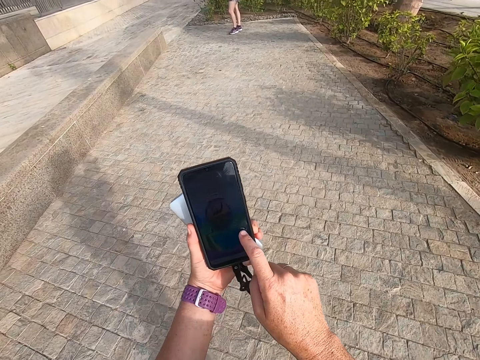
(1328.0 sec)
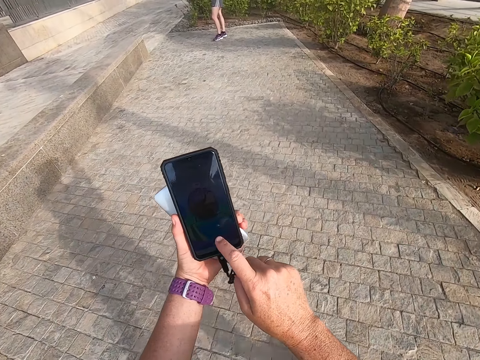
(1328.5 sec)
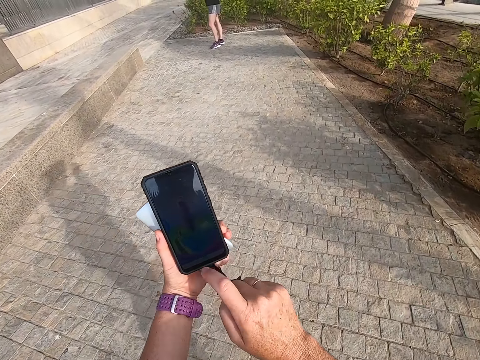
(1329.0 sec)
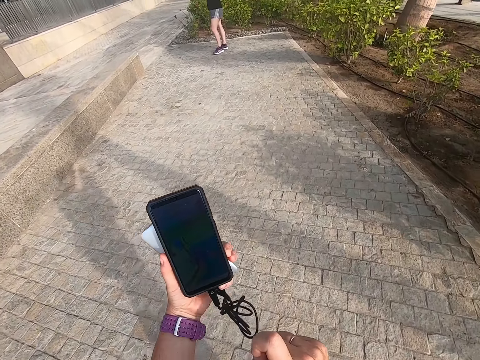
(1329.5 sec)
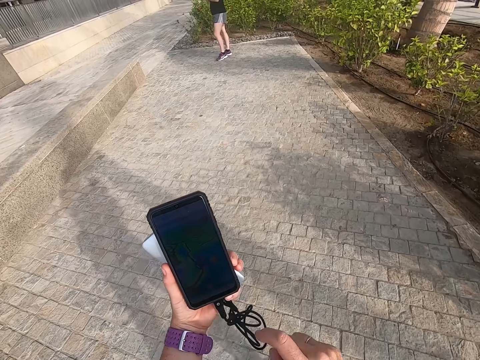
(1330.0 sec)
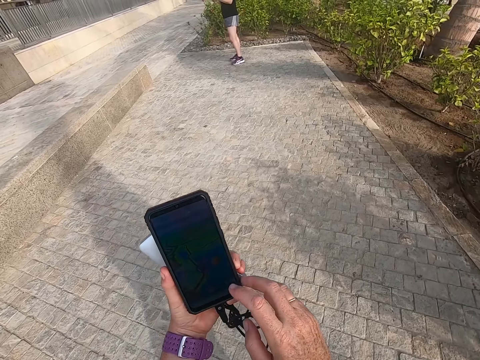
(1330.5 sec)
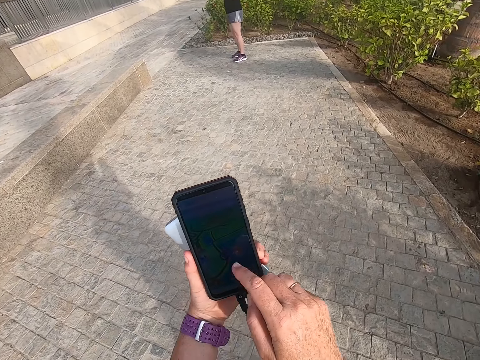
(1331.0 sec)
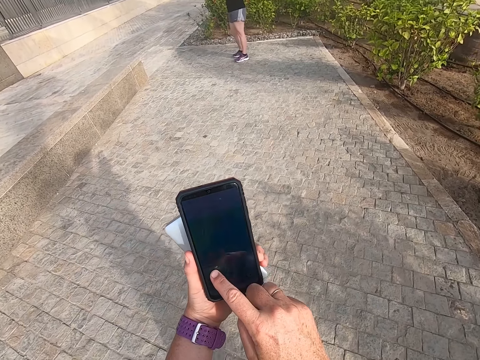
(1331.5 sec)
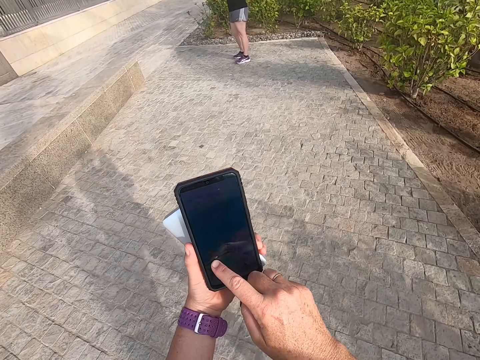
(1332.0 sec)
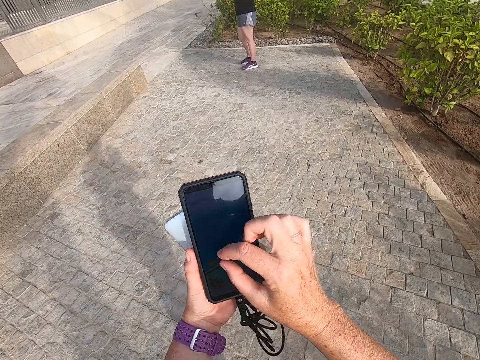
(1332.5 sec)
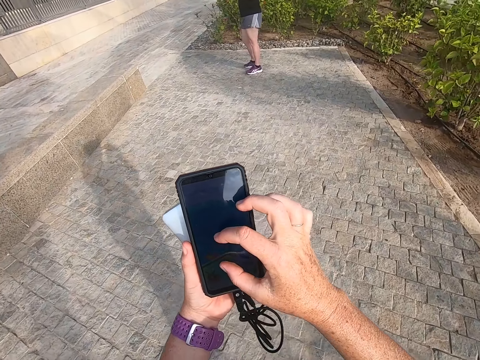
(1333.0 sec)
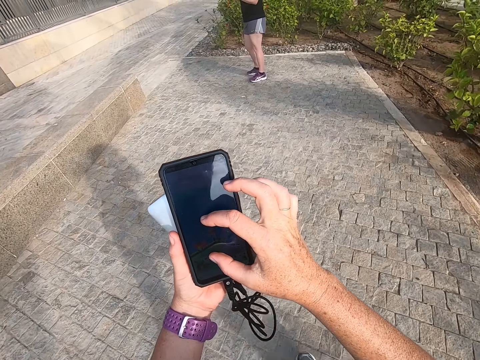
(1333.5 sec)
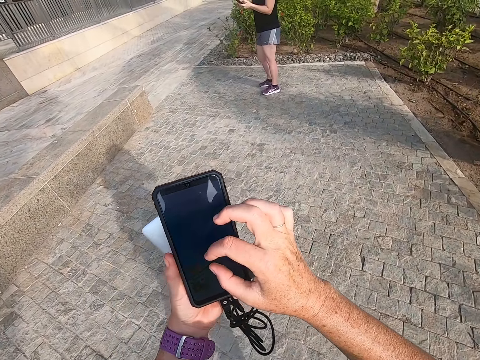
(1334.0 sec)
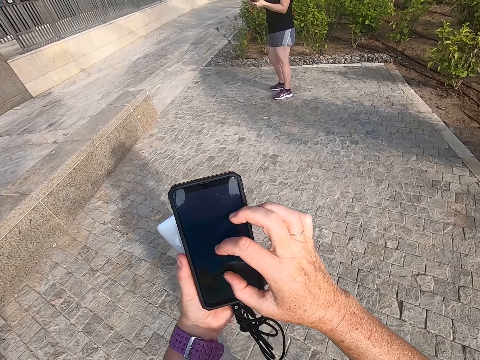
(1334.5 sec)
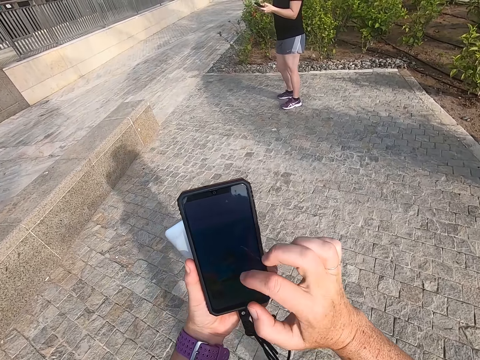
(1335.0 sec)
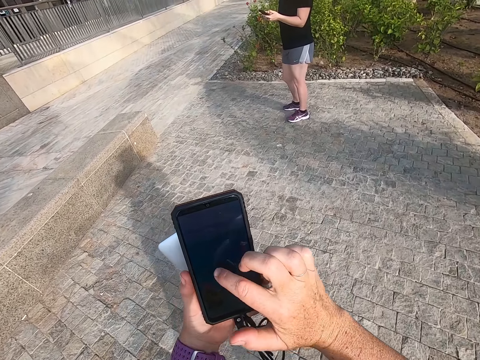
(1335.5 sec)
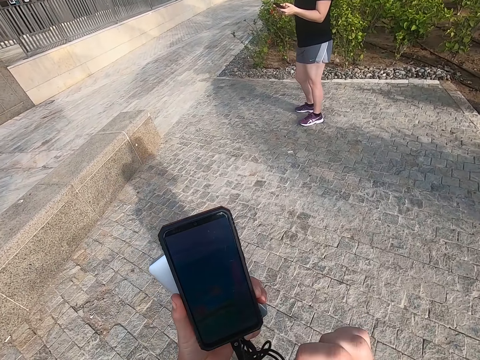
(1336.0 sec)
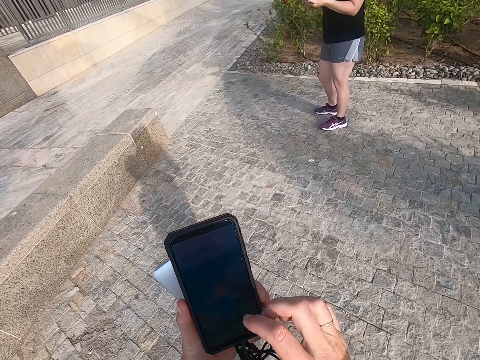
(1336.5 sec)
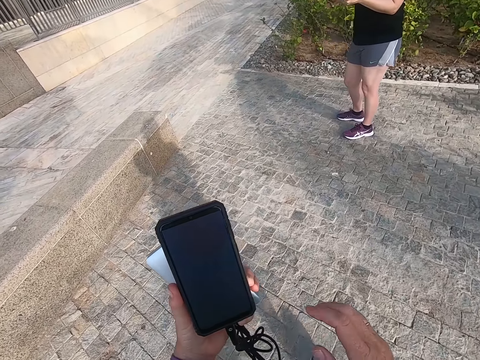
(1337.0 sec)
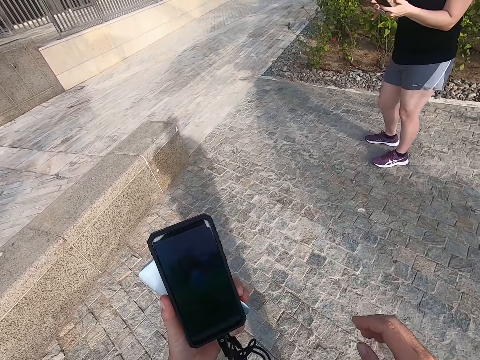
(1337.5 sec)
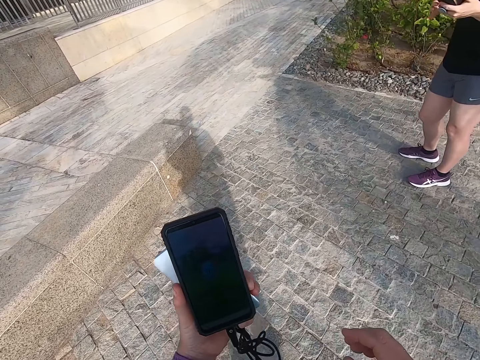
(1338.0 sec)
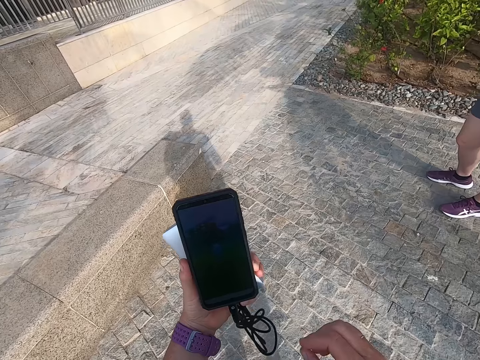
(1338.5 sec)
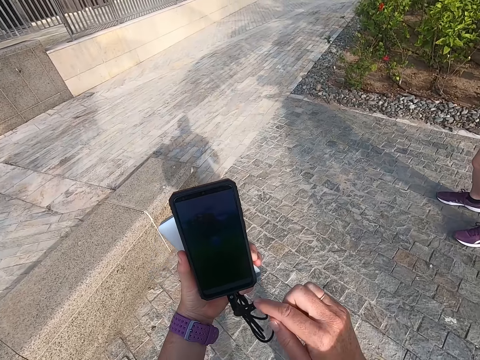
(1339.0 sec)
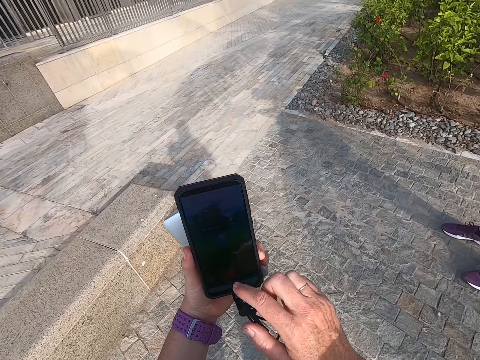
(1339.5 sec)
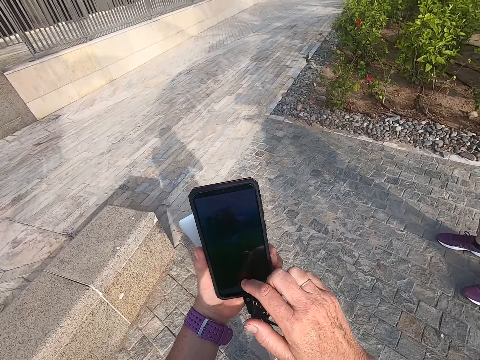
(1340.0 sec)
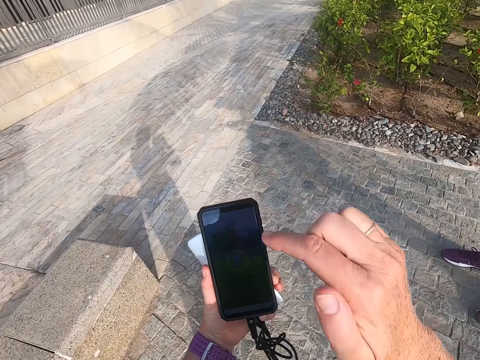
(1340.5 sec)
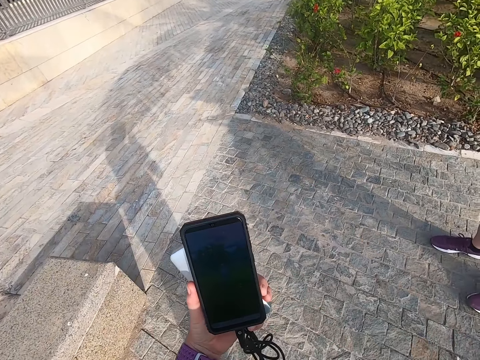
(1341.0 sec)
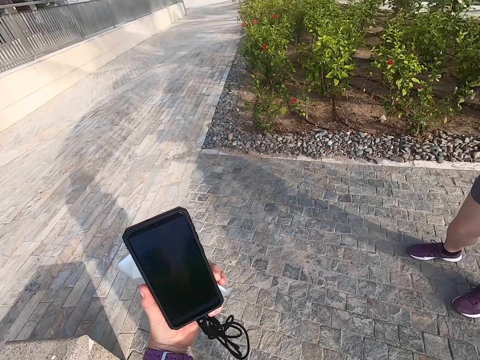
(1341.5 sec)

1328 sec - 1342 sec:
The camera wearer takes a selfie. They walk. They take a selfie. A man stands on the road. The camera wearer scrolls the phone. They touch the phone. They walk on the road. They scroll the phone.

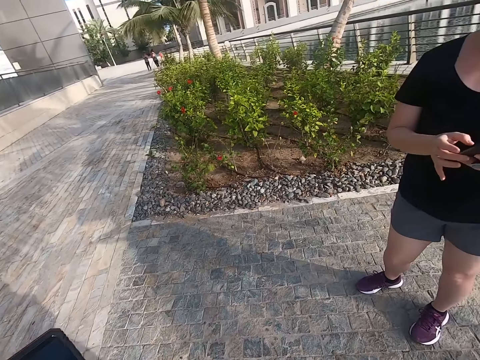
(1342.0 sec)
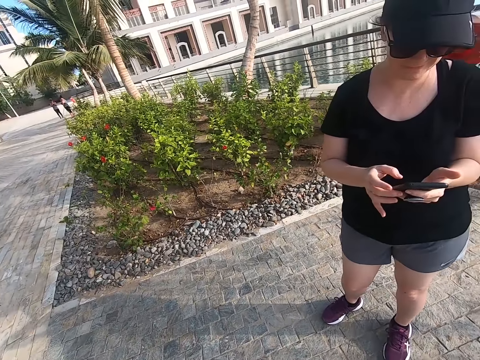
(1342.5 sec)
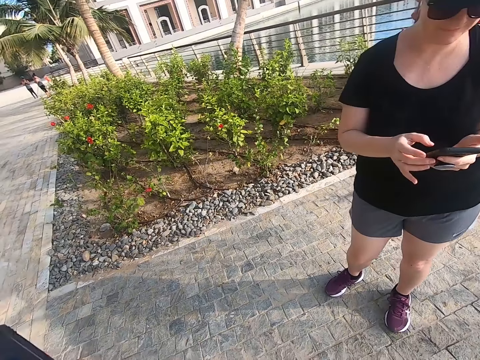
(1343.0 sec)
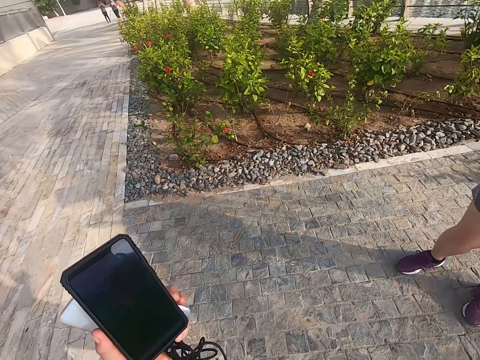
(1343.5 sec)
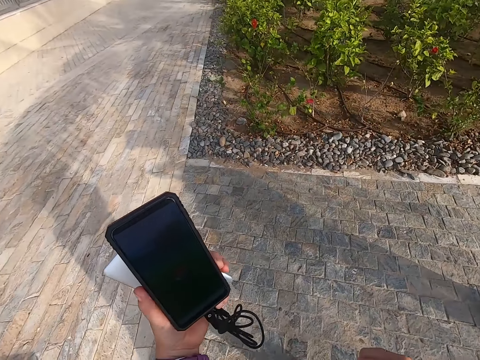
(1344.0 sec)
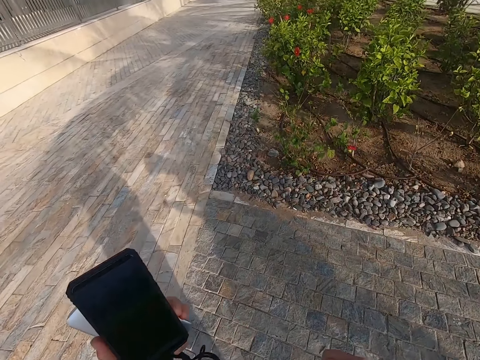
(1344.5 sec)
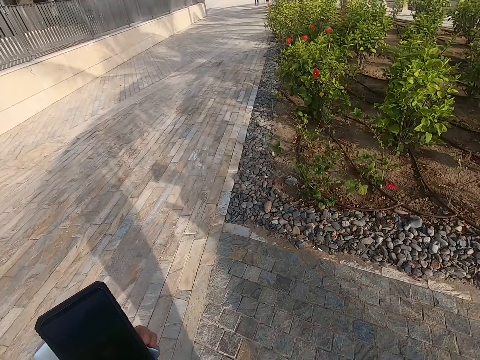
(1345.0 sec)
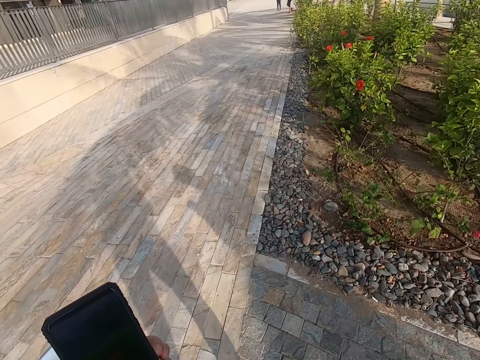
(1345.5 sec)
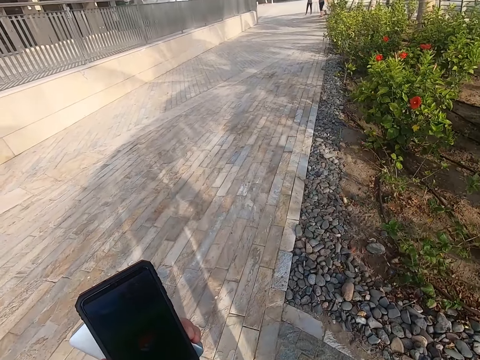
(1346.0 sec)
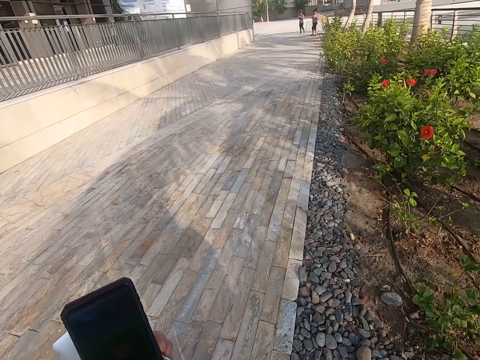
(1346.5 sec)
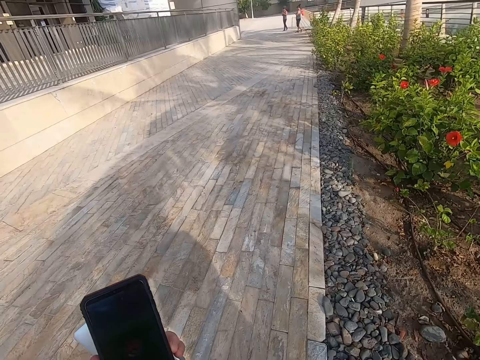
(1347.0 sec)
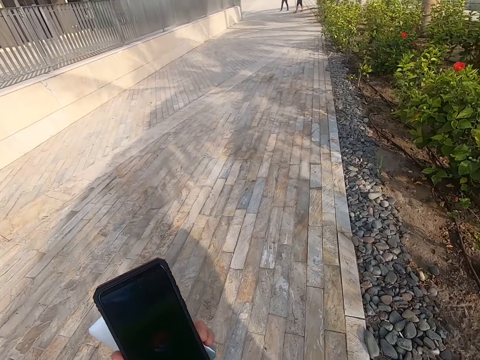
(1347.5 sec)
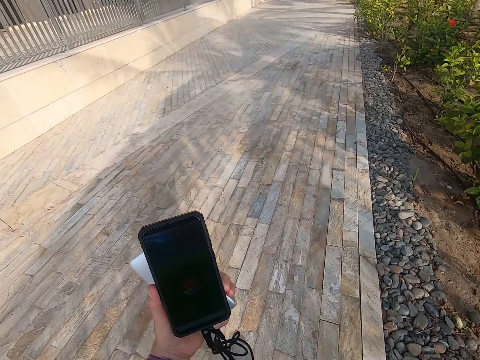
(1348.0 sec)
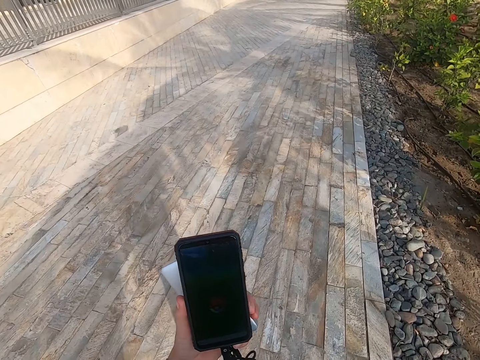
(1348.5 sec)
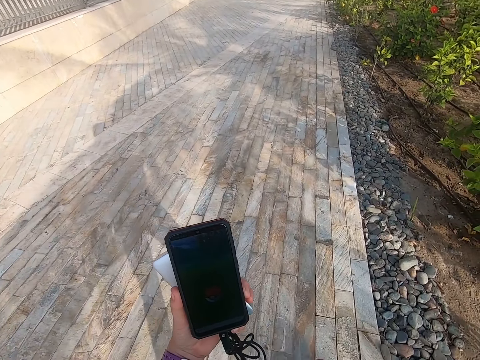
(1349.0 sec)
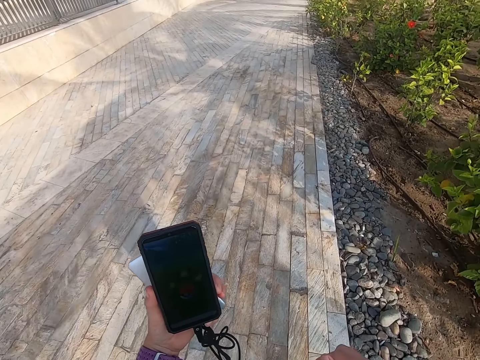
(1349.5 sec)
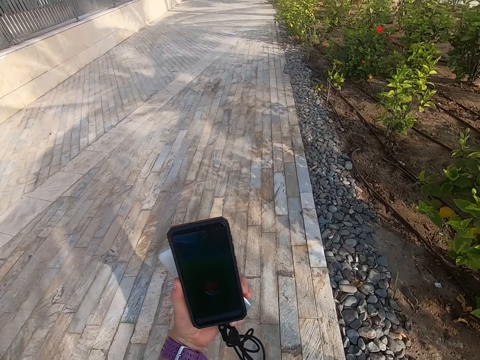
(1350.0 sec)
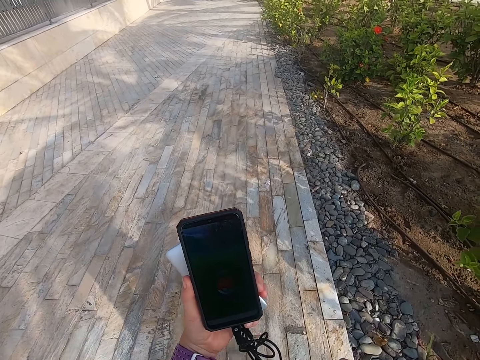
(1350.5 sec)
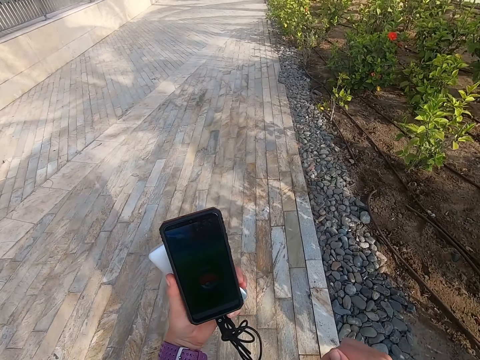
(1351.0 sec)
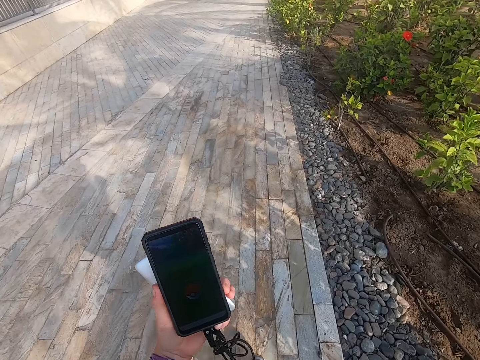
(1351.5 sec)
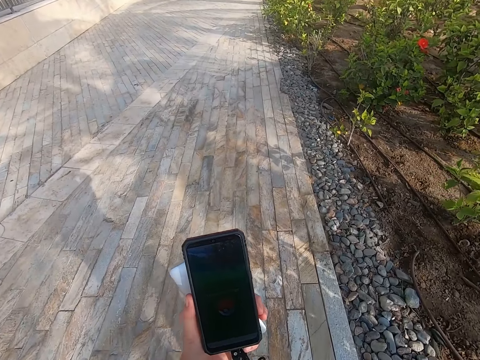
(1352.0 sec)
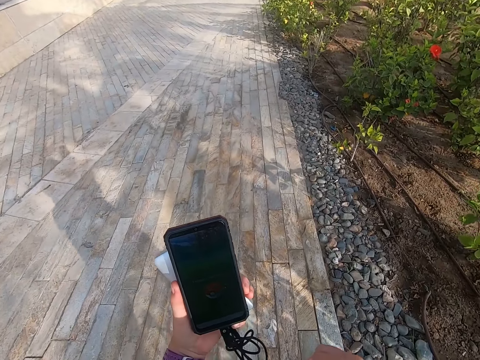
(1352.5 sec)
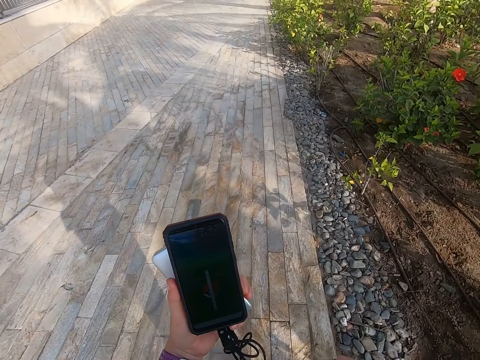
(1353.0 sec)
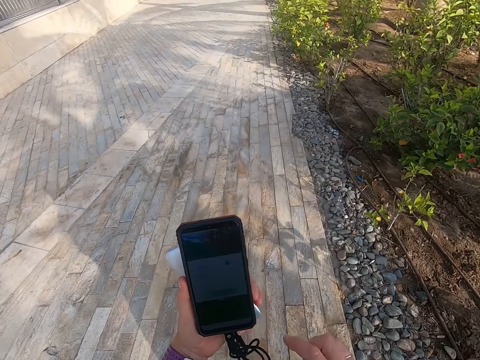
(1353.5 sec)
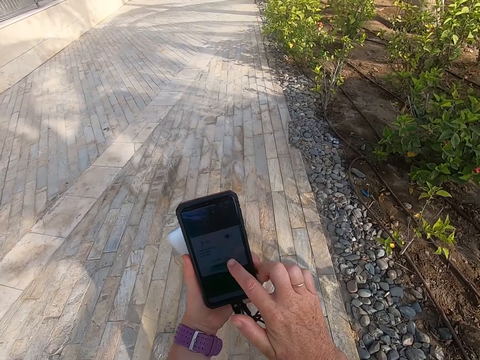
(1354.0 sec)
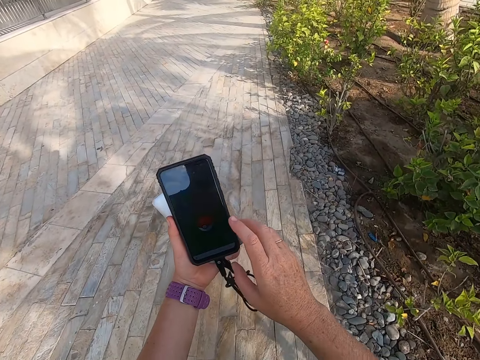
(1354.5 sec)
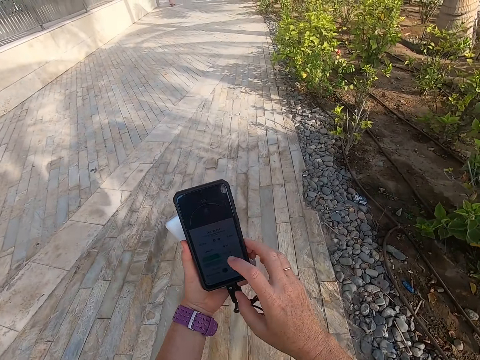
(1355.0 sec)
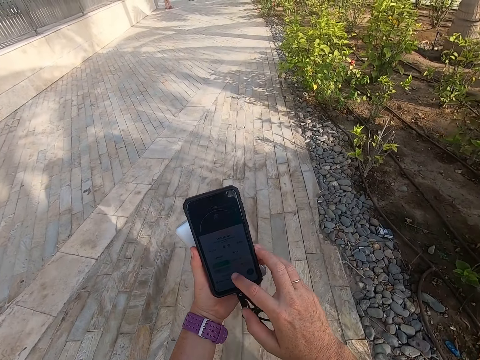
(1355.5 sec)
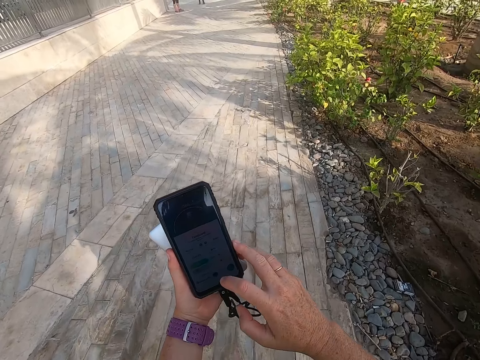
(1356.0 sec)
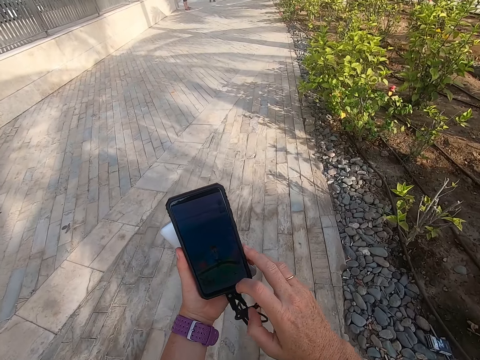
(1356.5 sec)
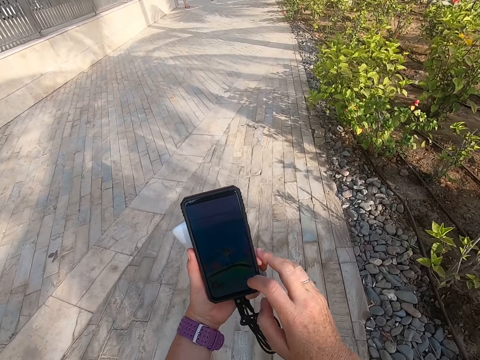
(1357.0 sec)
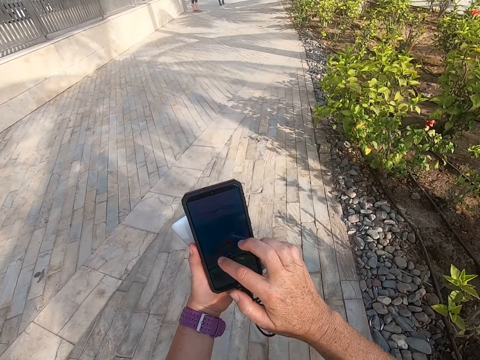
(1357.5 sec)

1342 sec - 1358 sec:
A man scrolls the phone. The camera wearer looks at the phone. They take a selfie. They walk on the road. They take a selfie. They look at the phone. They walk on the road. They scroll the phone. They touch the phone.
